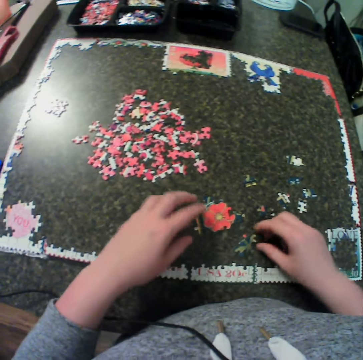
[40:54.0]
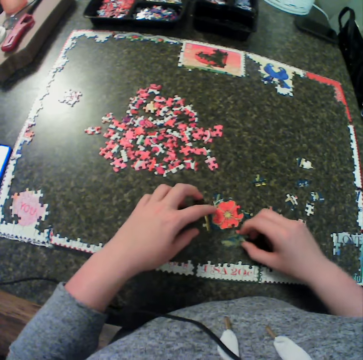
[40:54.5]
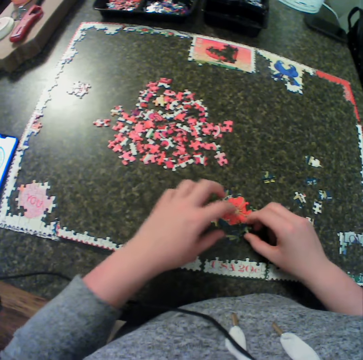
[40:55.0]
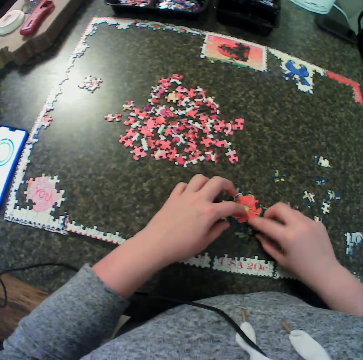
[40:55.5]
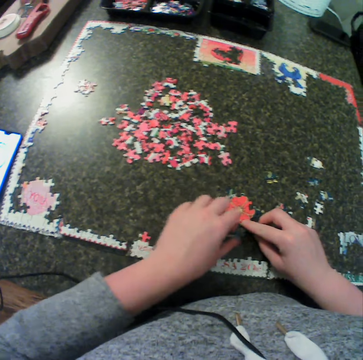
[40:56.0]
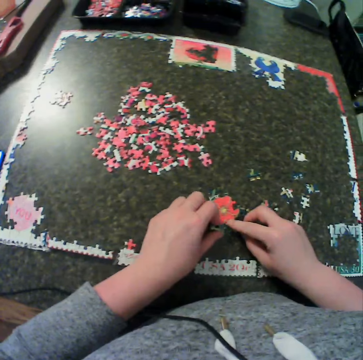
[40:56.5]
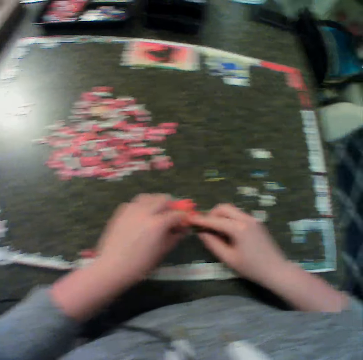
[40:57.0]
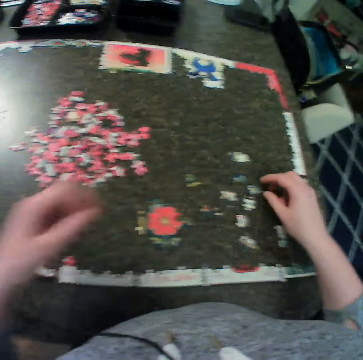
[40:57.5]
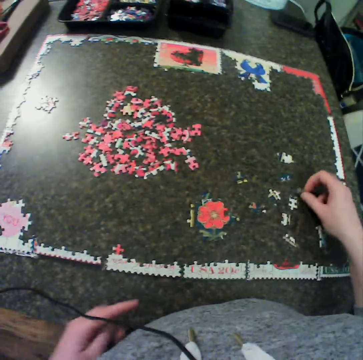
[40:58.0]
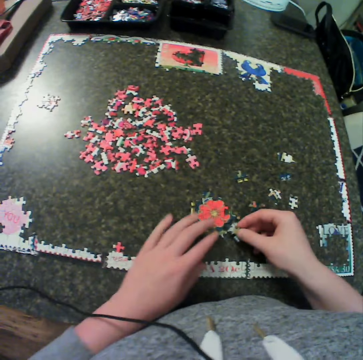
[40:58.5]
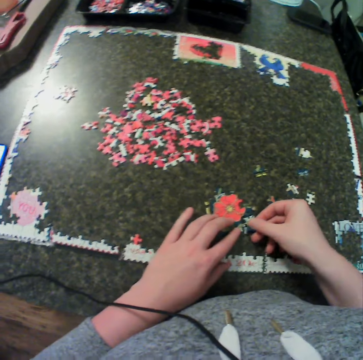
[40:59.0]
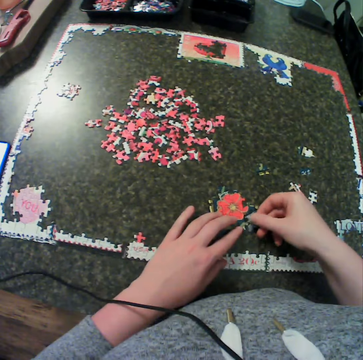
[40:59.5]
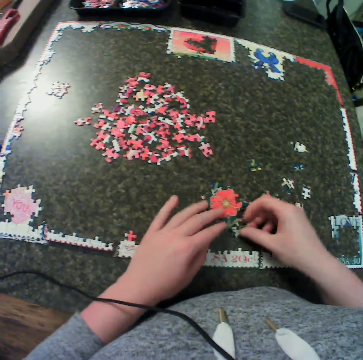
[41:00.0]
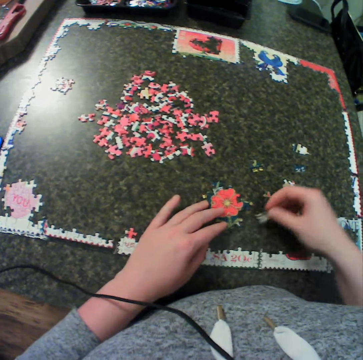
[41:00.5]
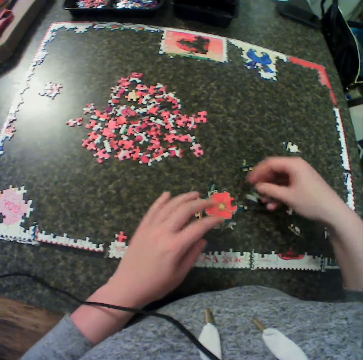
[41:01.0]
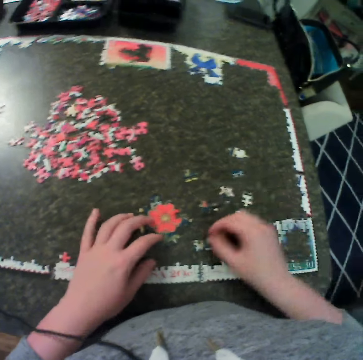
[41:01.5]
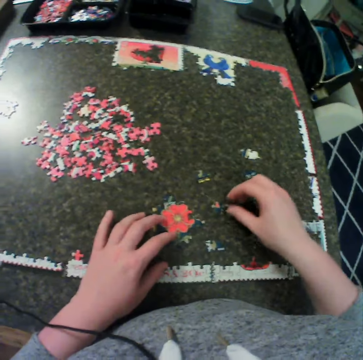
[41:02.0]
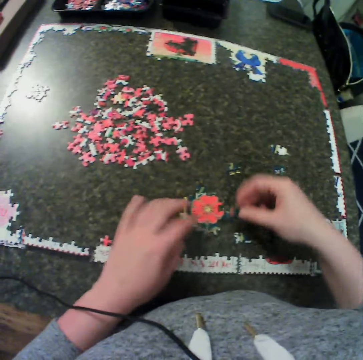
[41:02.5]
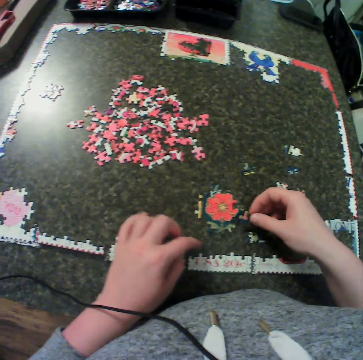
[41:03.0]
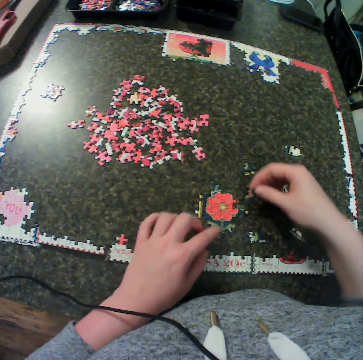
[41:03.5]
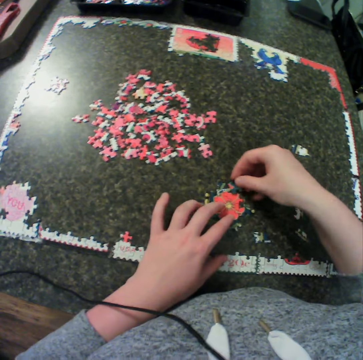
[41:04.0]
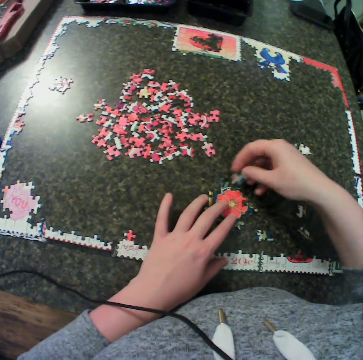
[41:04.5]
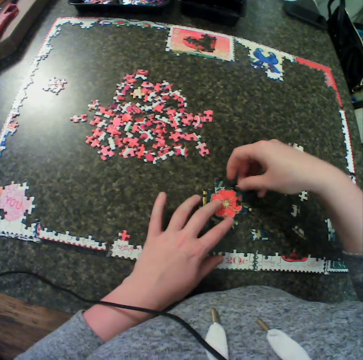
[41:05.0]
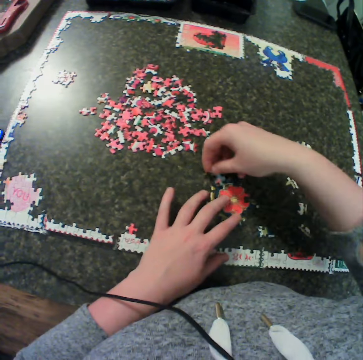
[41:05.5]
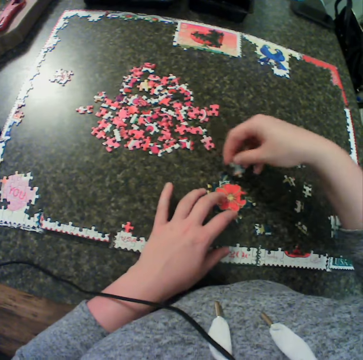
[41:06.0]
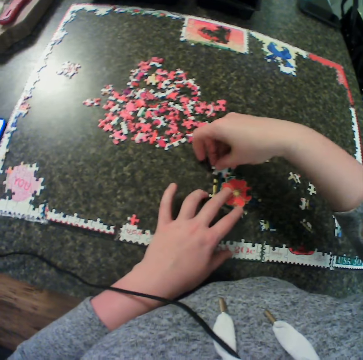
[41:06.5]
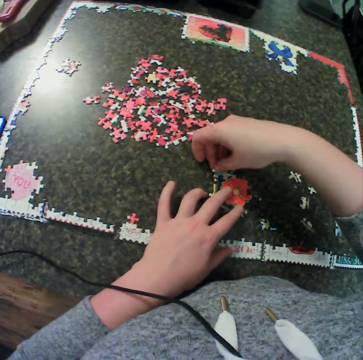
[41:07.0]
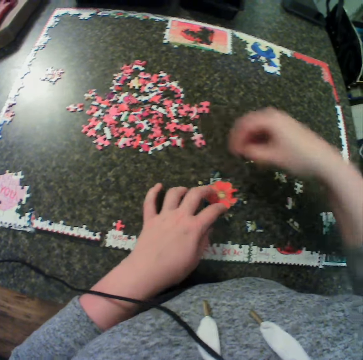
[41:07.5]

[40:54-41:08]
The camera wearer drops a puzzle piece. They move the puzzle and move the puzzle piece. They fix the puzzle together with the puzzle card. They move the right hand and move the left hand from the puzzle. They pick a piece of puzzle from the table. They hold the puzzle. They fix the puzzle together. They move the puzzle piece away, move the puzzle piece towards the puzzle and move the puzzle piece away. They move the puzzle, move the right hand and drop the puzzle piece. They pick a piece of puzzle from the table. They put the puzzle piece together. They remove a hand from the puzzle and move the right hand. They fix the puzzle together. They move the puzzle piece around.

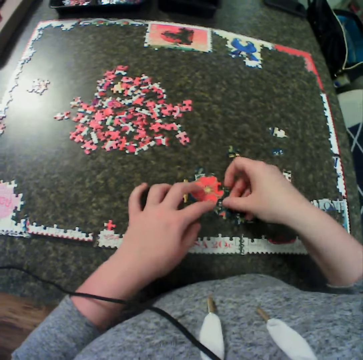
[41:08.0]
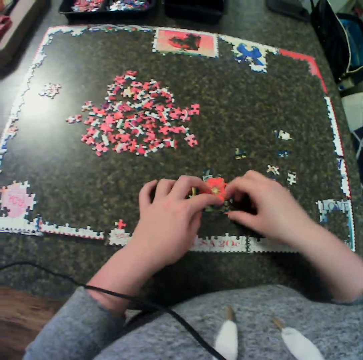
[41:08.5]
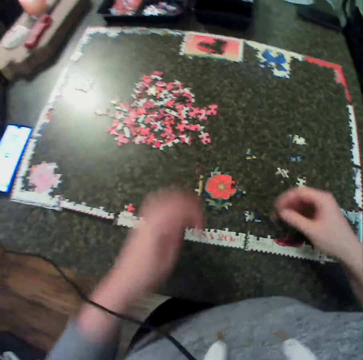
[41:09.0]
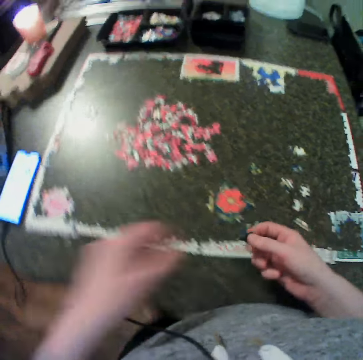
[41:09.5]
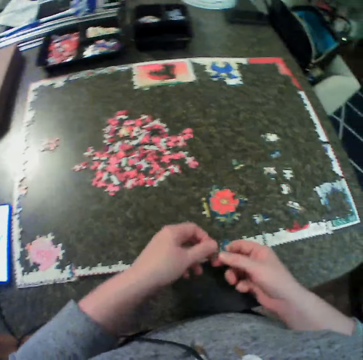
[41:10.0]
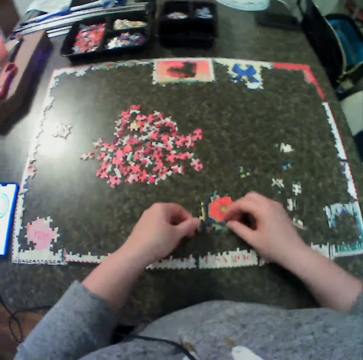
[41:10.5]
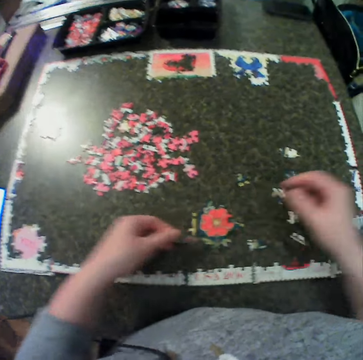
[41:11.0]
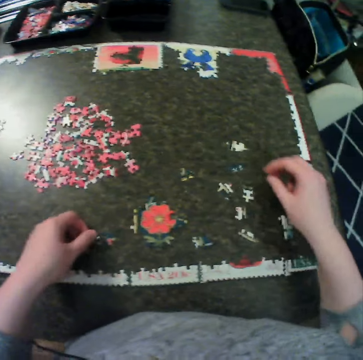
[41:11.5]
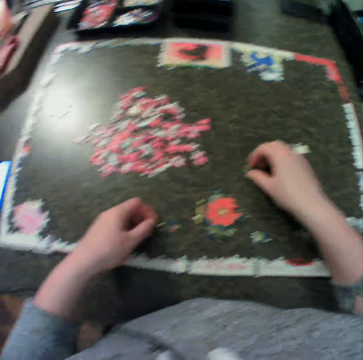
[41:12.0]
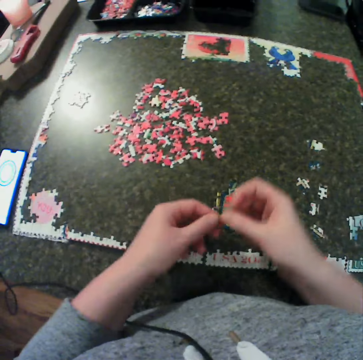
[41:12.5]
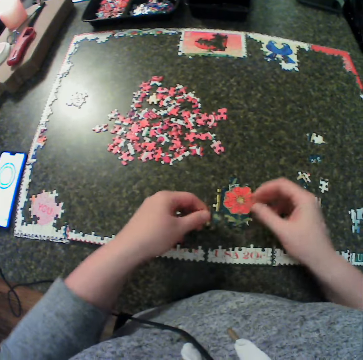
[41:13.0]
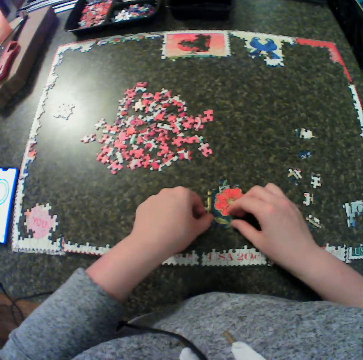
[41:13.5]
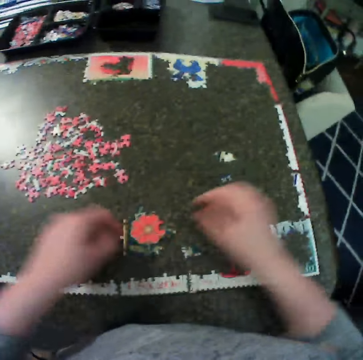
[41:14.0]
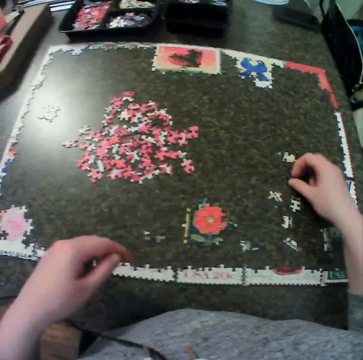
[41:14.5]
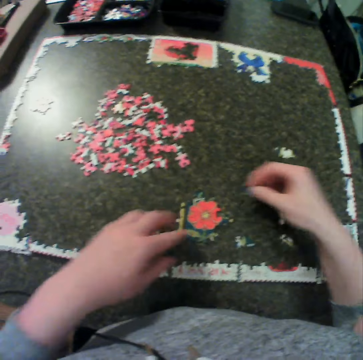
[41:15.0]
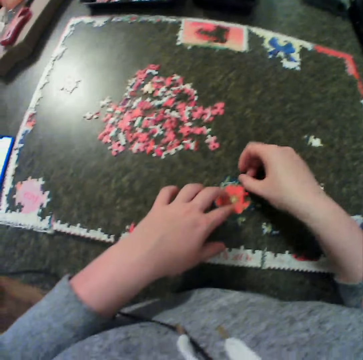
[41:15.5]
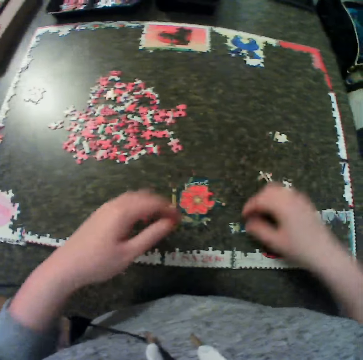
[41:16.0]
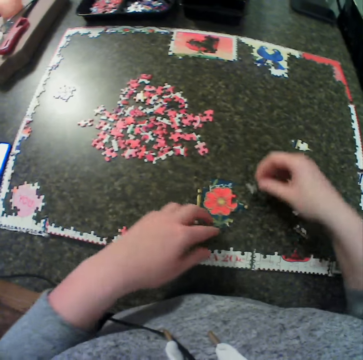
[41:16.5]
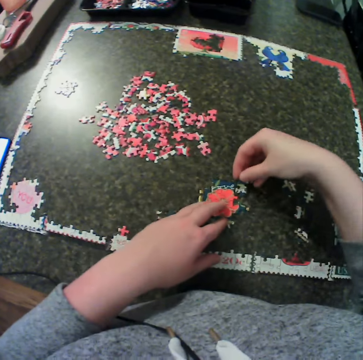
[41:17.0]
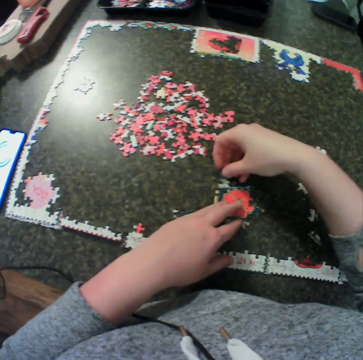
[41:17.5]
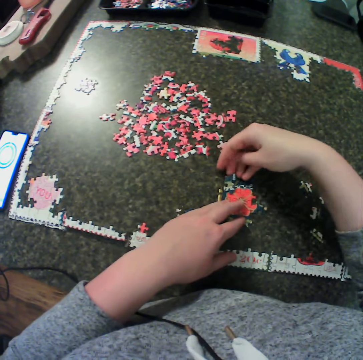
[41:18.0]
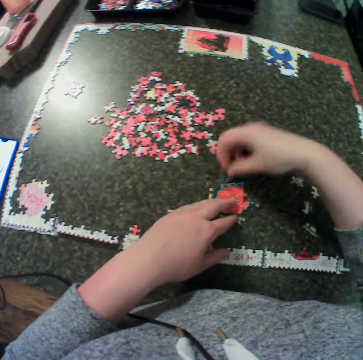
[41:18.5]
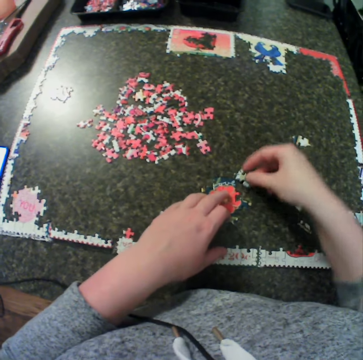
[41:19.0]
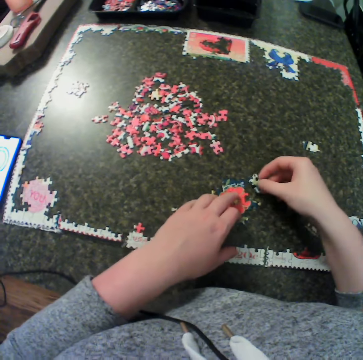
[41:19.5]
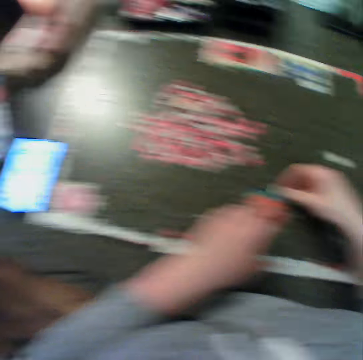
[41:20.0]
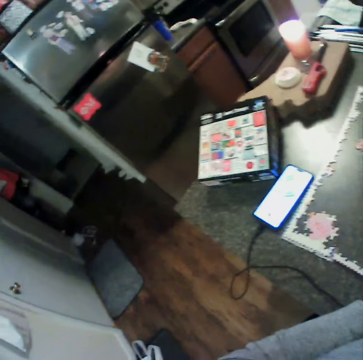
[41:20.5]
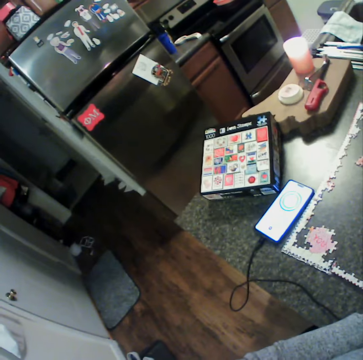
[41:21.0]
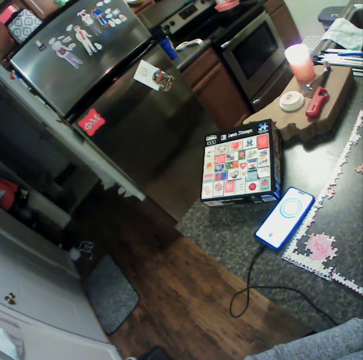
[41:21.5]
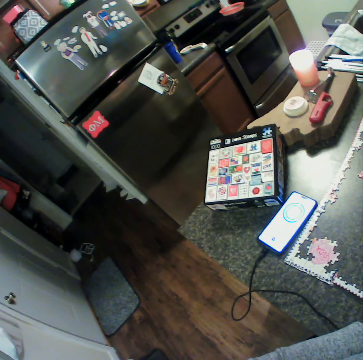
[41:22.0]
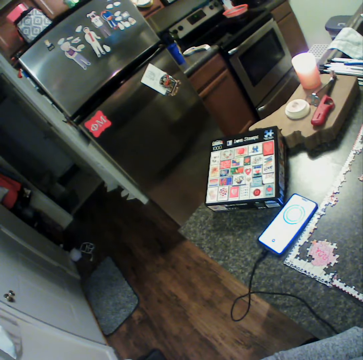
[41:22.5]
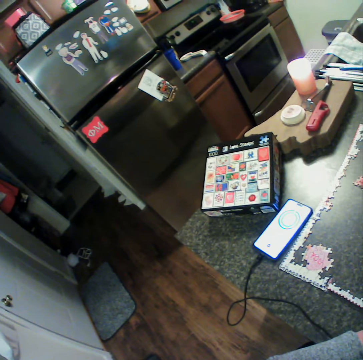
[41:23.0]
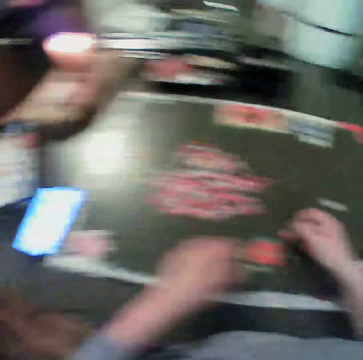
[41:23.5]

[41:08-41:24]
The camera wearer puts a puzzle piece on the puzzle. They pick the puzzle piece, remove a hand from the puzzle, move the left hand and hold the puzzle piece. They touch the puzzle and move hands away from the puzzle. They drop the puzzle piece. They pick a piece of puzzle from the table. They hold the puzzle piece with the other hand. They hold the puzzle. They create a jigsaw puzzle. They fix the puzzle together. They move hands away from the jigsaw puzzle. They pick the puzzle piece, move the left hand and hold the jigsaw puzzle. They put the puzzle piece on the jigsaw. They move hands away. They pick the puzzle piece and hold the jigsaw puzzle. They put the puzzle piece on the jigsaw. They move the puzzle piece and put the puzzle piece down. They carry the puzzle piece and move the puzzle piece to the jigsaw. They look to the left.

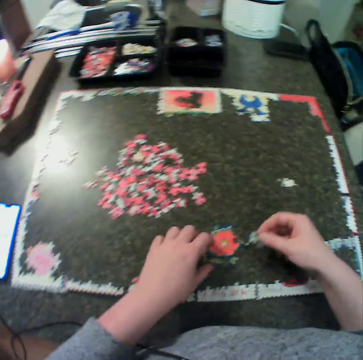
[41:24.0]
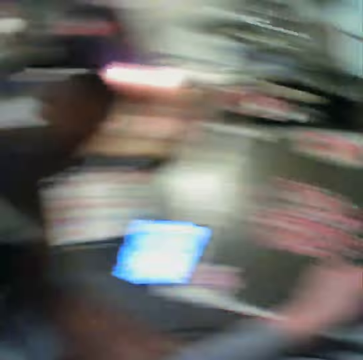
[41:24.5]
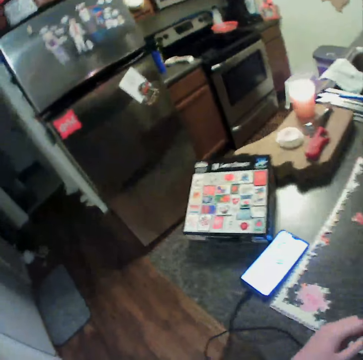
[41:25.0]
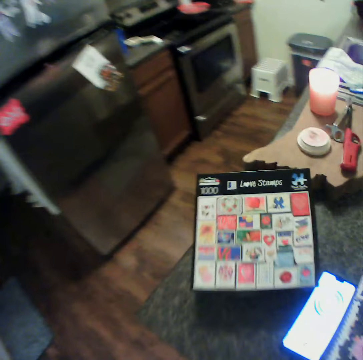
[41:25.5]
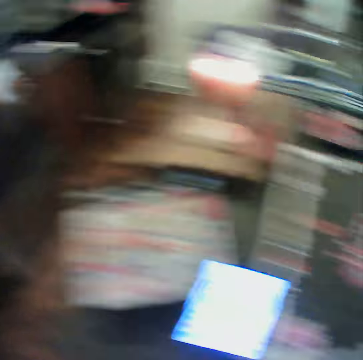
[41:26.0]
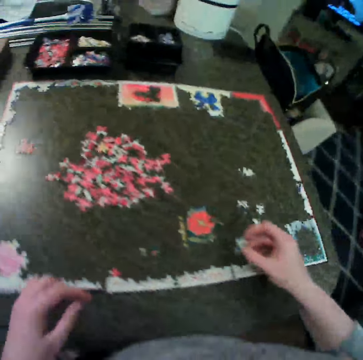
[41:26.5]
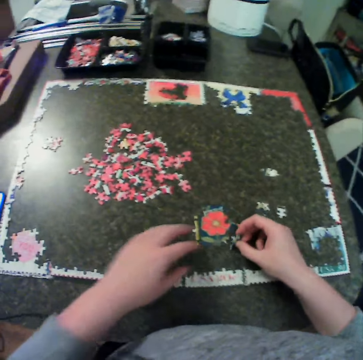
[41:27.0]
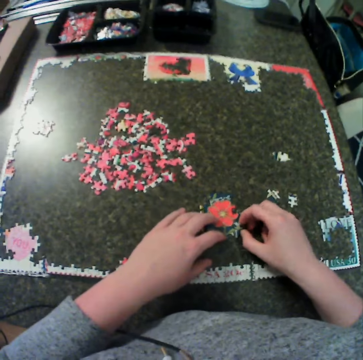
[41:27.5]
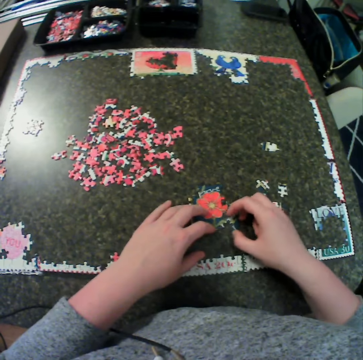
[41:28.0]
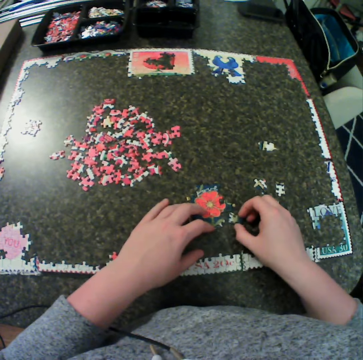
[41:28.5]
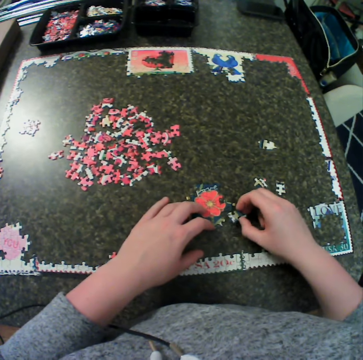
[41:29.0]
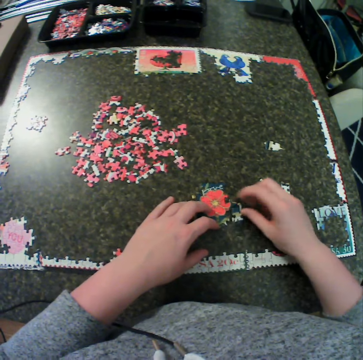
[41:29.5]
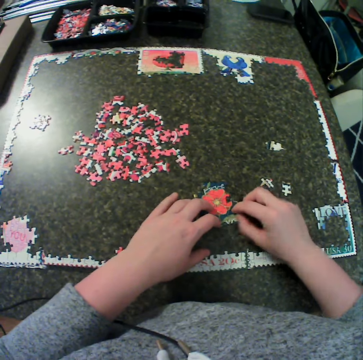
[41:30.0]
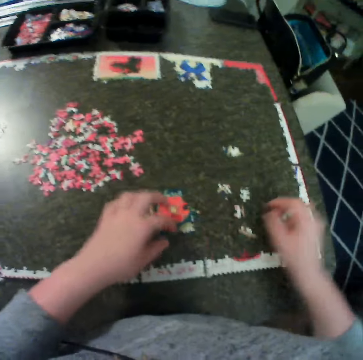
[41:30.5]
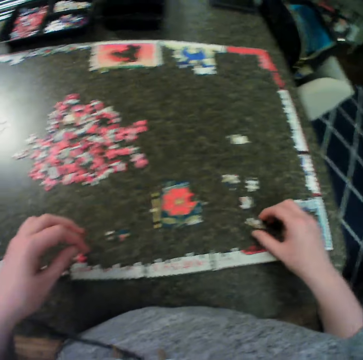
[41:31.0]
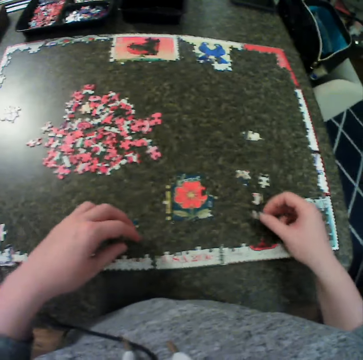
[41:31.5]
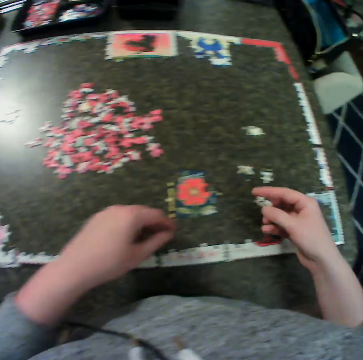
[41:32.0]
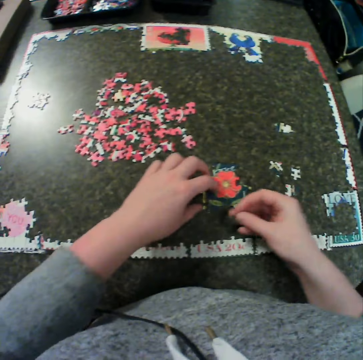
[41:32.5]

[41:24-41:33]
The camera wearer moves the jigsaw puzzle. They move a puzzle piece to the jigsaw. They fix the puzzle together. They hold the jigsaw puzzle. They move the puzzle piece. They put the puzzle piece on the jigsaw. They move hands away from the jigsaw. They pick a piece of puzzle from the table. They move the left hand.
